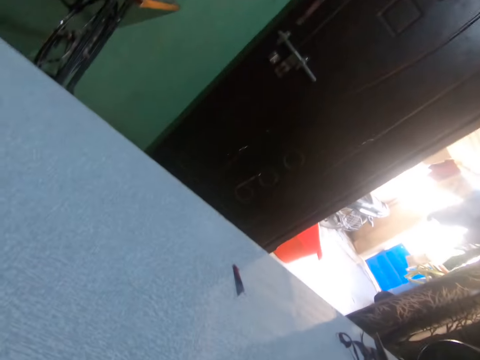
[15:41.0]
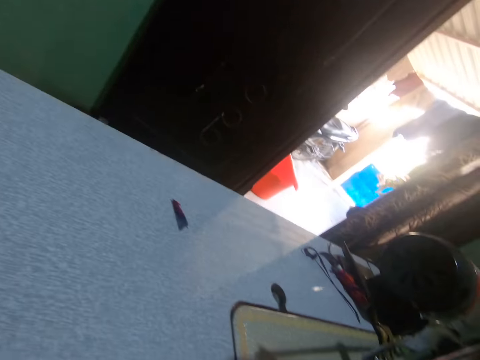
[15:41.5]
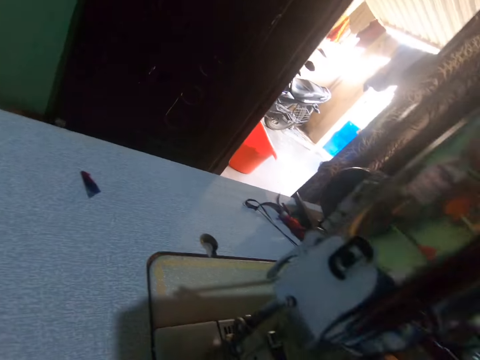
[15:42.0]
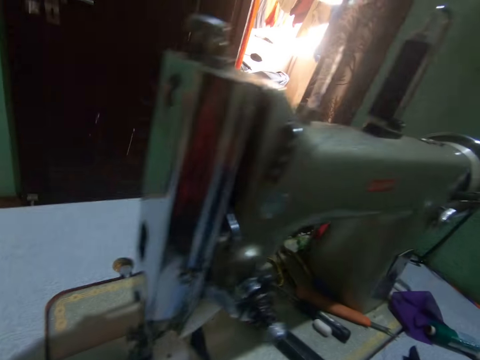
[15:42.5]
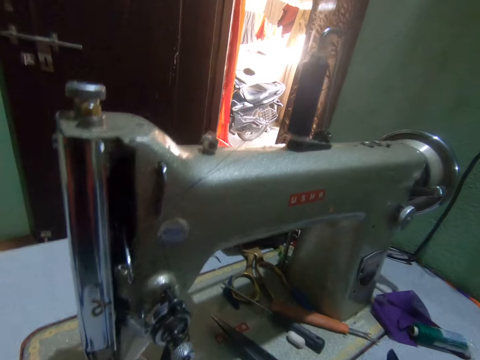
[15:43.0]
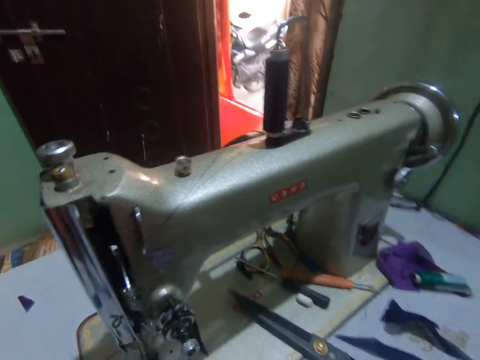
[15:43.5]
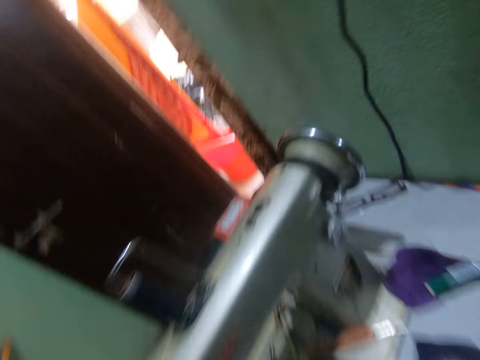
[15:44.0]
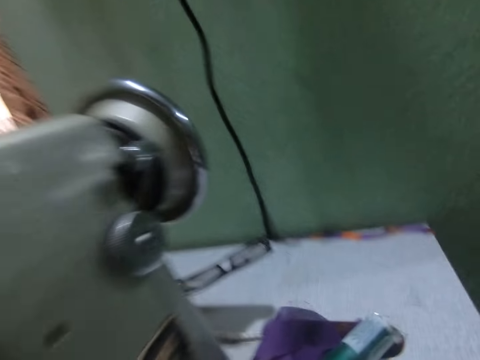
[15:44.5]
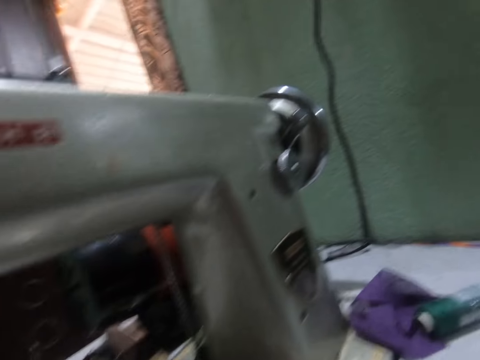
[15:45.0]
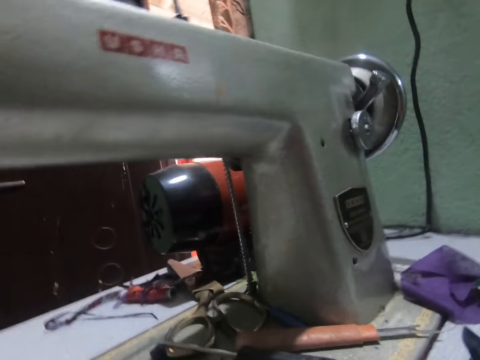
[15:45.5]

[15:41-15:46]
The camera wearer turns around.
